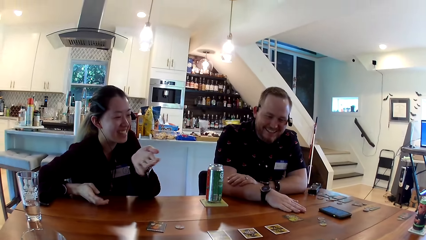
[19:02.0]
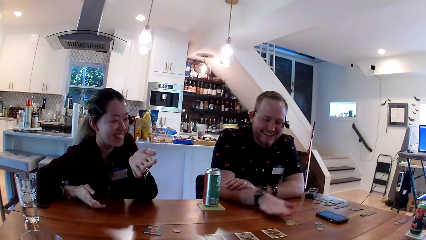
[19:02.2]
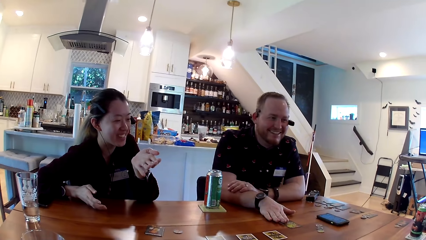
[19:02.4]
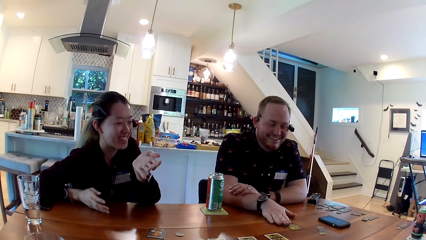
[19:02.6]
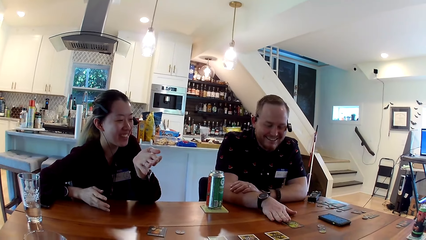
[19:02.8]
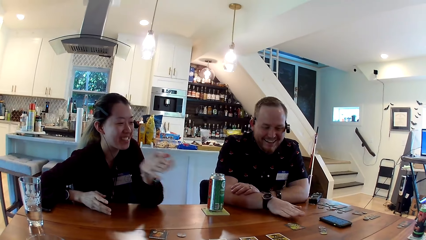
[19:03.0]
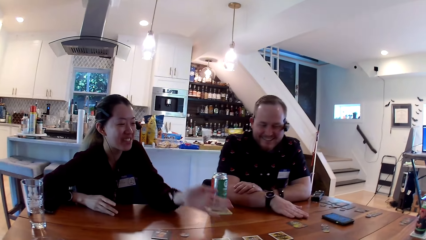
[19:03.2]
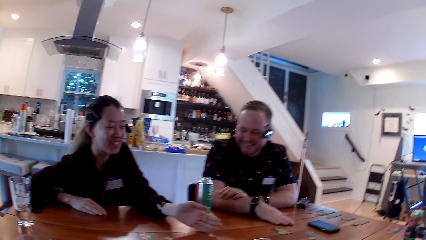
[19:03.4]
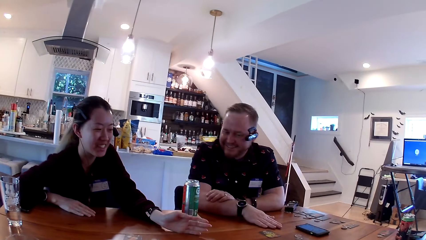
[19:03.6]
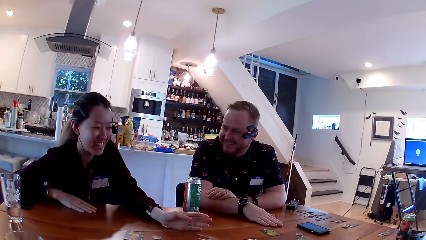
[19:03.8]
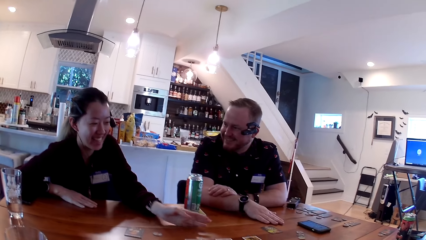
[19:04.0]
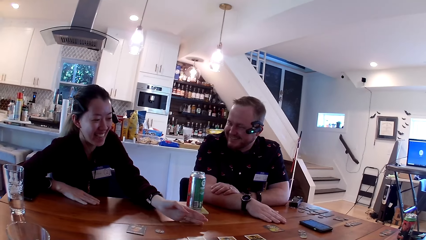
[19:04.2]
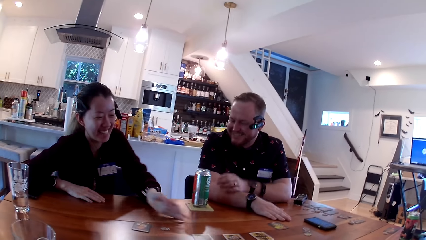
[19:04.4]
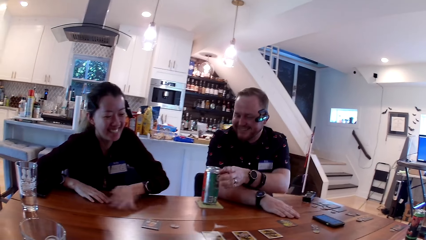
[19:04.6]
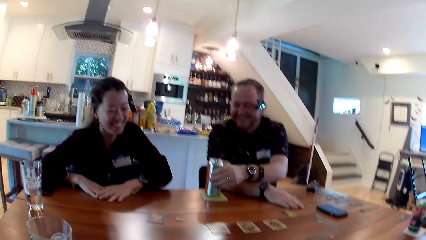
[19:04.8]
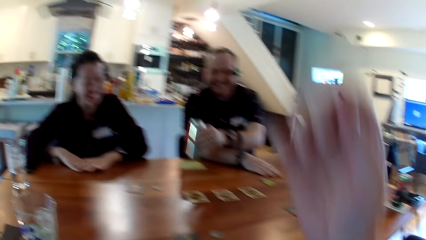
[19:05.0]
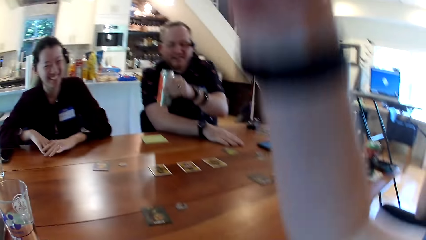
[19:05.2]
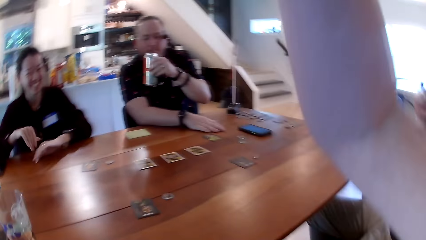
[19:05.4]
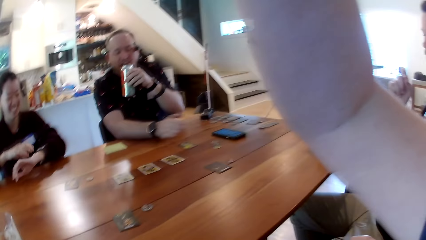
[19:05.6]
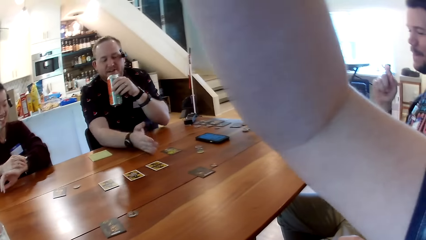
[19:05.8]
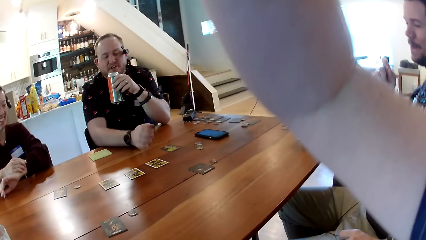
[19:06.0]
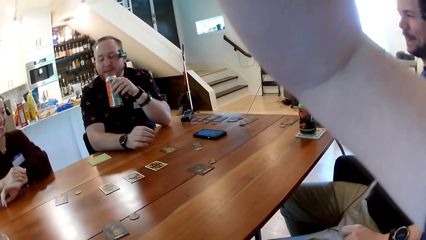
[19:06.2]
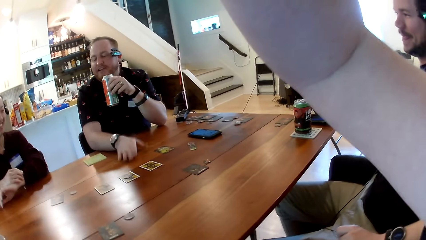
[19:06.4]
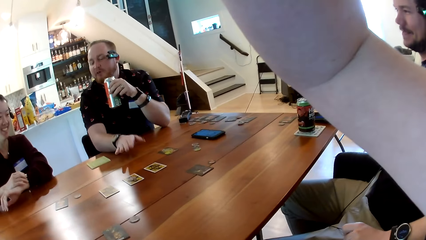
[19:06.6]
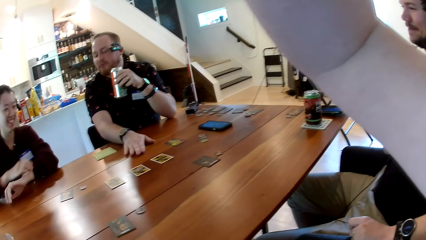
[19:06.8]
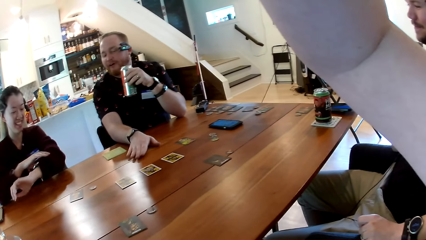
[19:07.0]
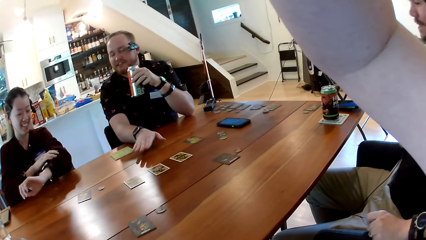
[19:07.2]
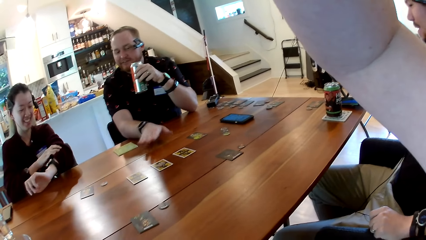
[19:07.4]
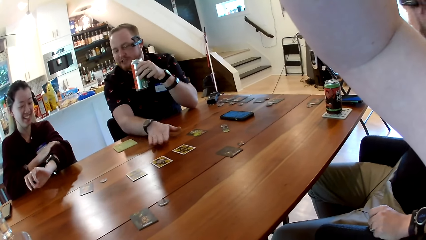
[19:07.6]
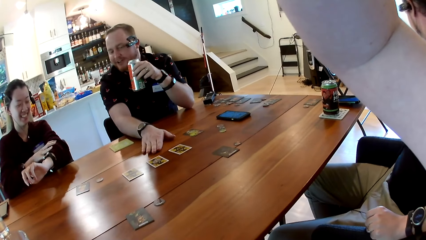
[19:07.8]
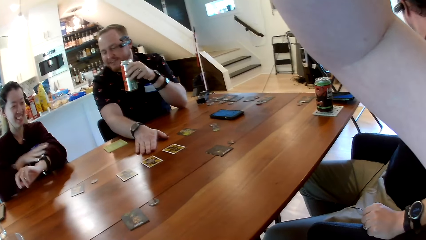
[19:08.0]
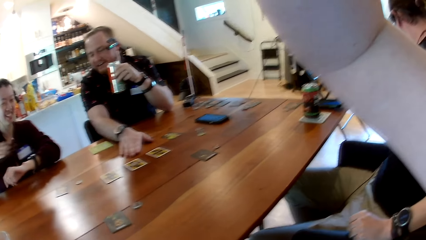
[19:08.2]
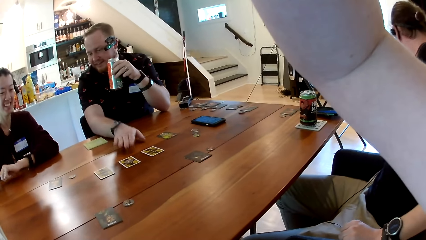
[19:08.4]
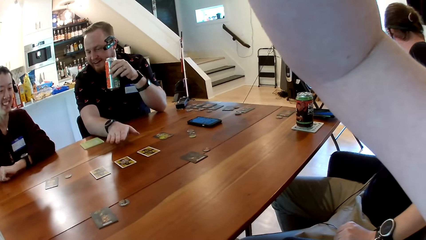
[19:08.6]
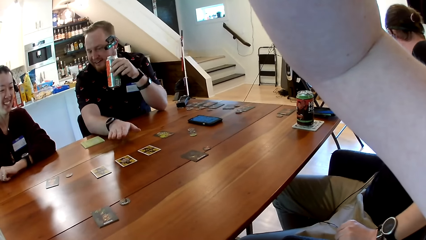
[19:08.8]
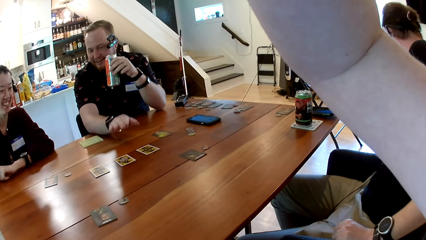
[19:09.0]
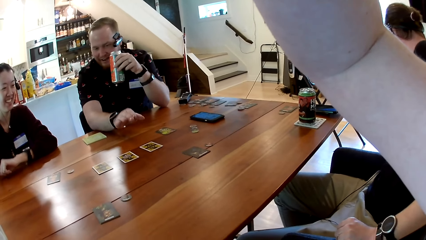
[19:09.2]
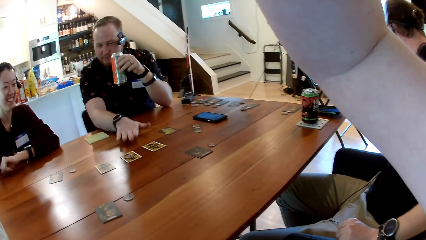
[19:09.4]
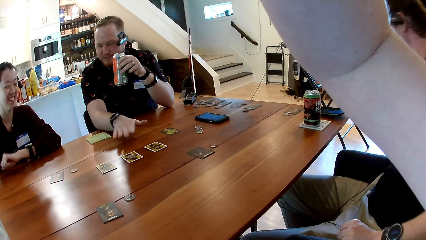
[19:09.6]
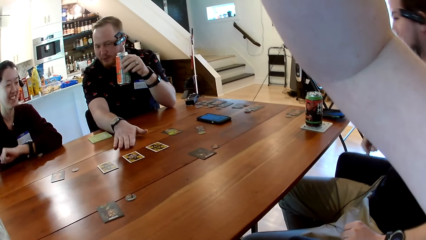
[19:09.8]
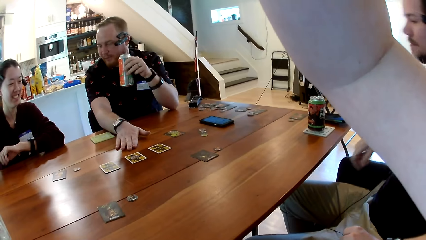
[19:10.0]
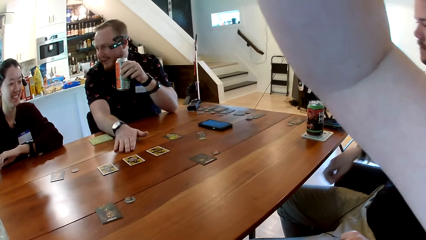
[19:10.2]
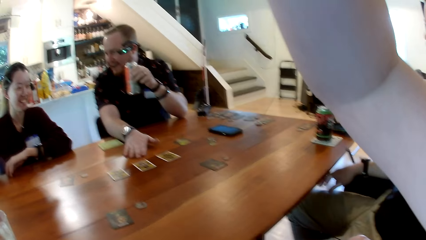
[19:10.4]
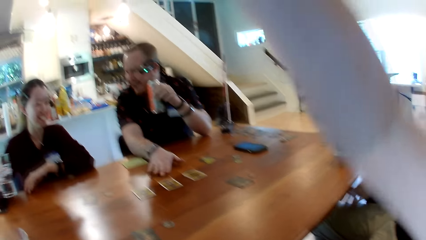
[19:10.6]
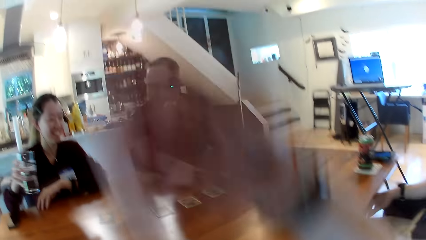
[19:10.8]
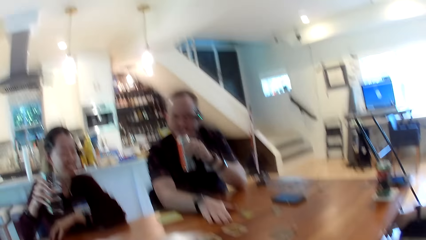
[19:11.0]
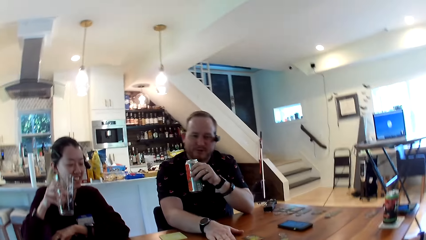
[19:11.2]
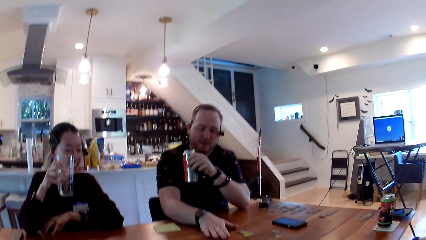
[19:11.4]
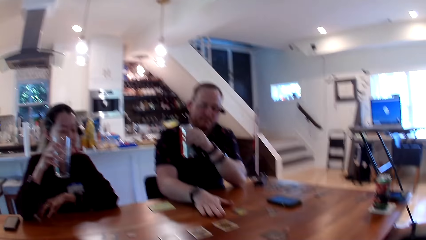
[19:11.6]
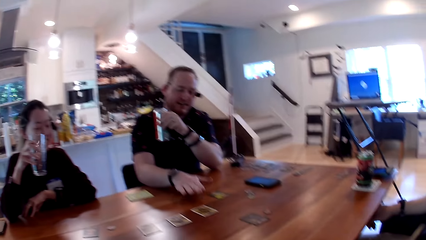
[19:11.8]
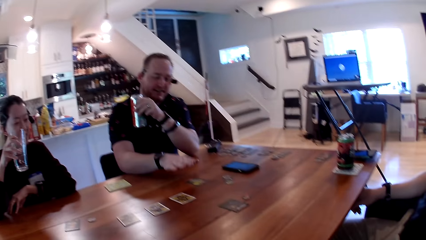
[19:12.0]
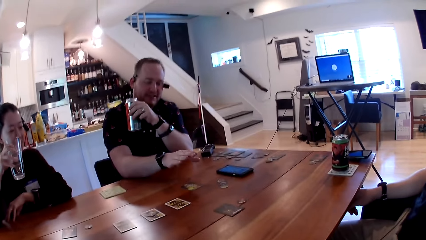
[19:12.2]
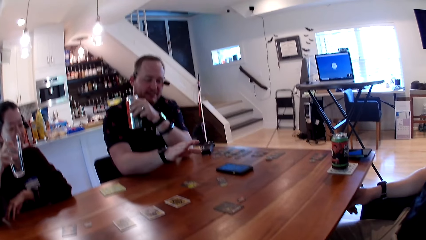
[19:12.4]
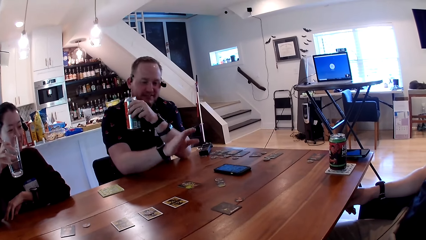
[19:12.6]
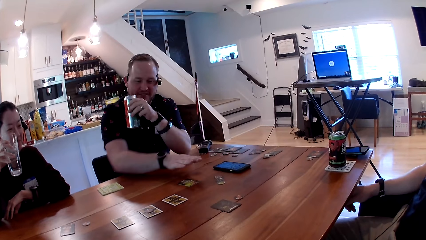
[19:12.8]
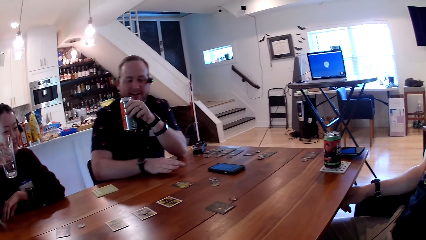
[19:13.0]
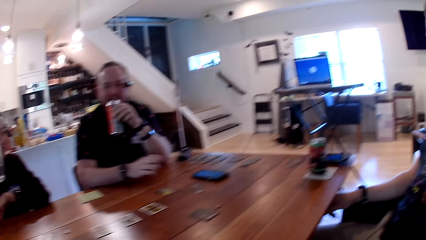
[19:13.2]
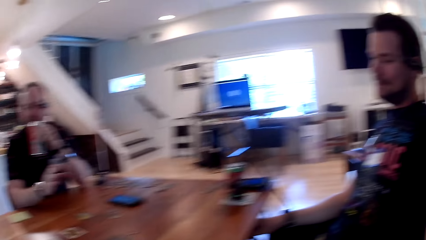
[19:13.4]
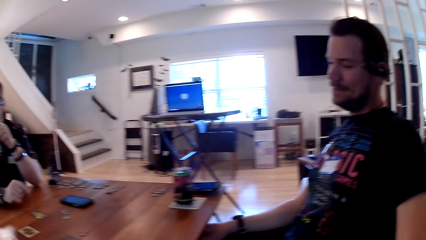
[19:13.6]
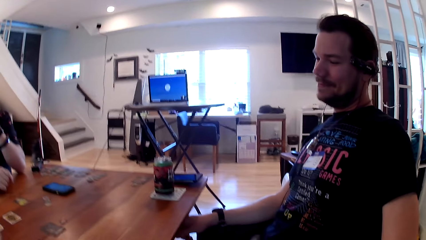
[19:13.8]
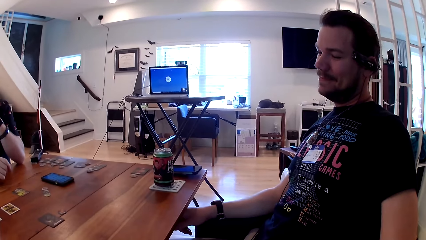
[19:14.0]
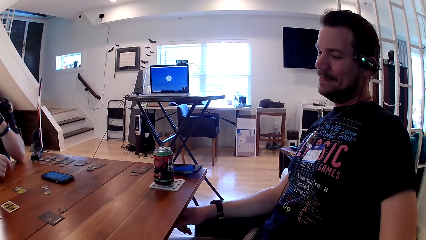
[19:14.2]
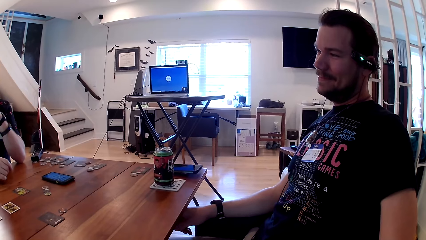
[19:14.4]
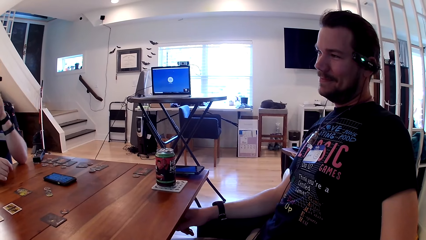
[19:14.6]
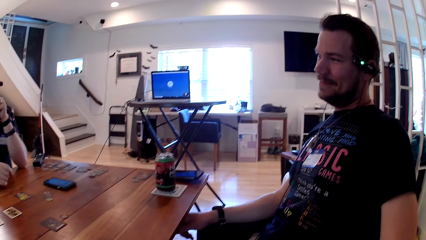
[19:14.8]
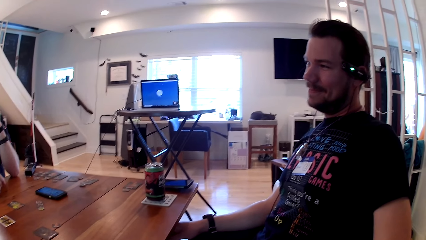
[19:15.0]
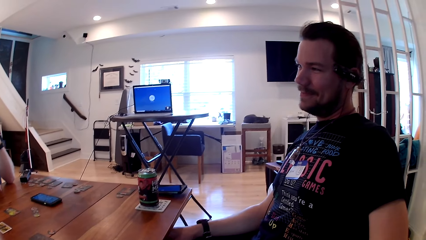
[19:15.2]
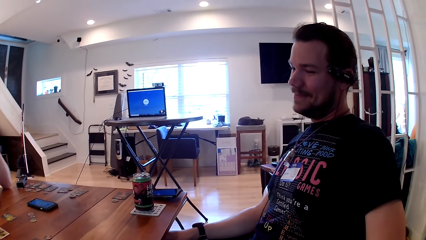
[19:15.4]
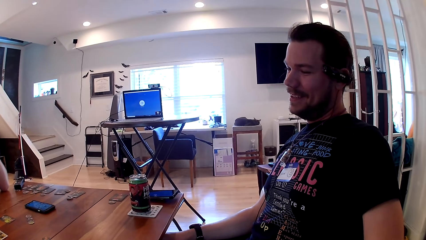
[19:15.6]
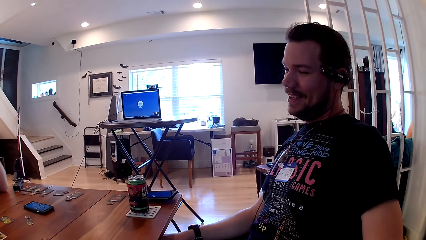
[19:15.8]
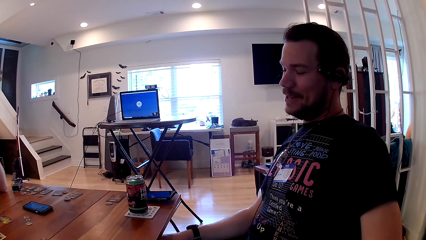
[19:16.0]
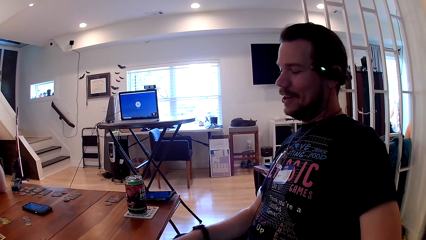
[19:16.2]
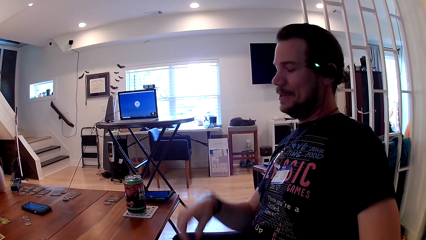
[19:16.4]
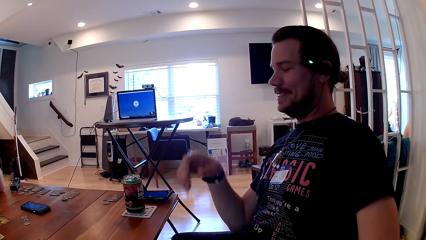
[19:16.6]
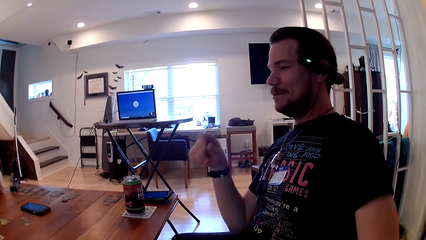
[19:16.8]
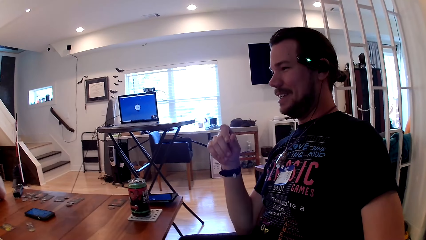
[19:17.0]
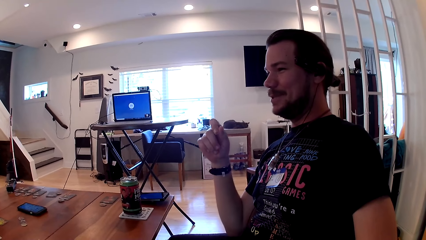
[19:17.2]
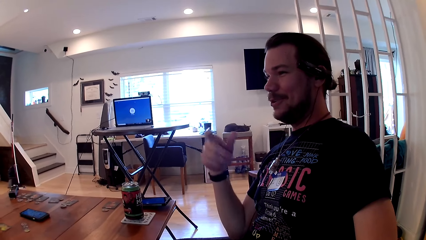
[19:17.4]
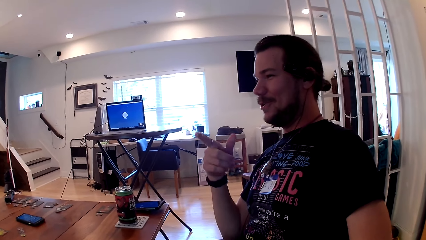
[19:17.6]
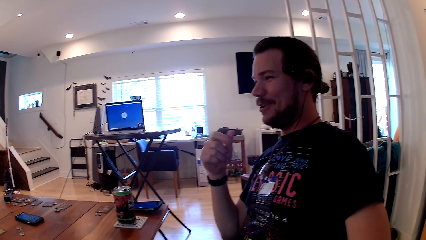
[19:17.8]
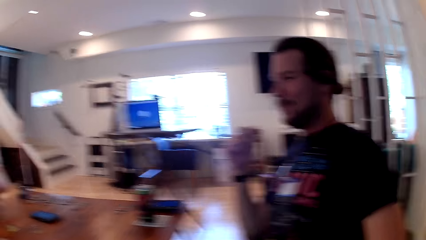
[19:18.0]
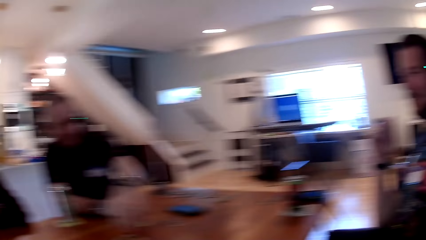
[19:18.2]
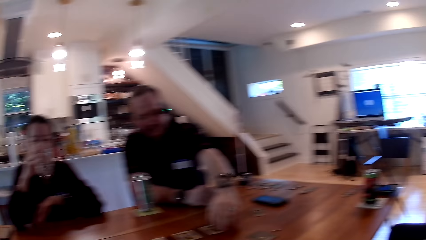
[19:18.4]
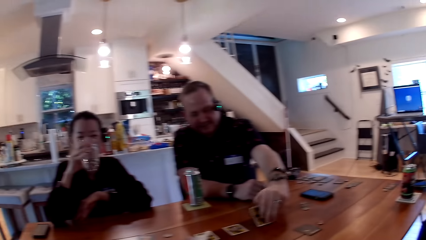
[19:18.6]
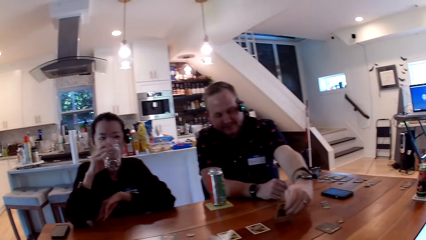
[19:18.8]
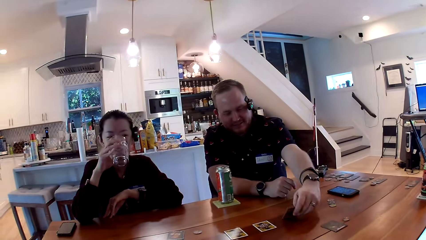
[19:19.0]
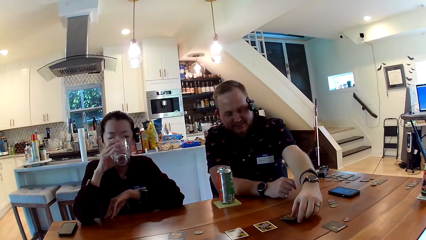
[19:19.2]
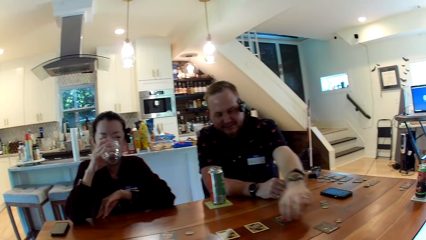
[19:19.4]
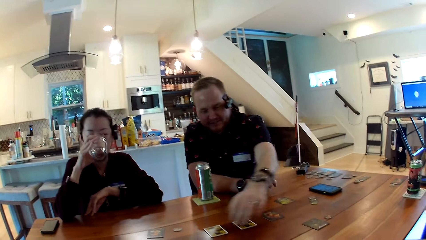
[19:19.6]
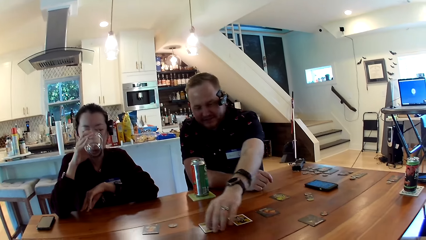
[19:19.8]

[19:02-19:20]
A man takes the drink can with his left hand. The camera wearer lifts her right hand towards her head. The man converses with a woman. The woman adjusts her sleeves with her right hand. The camera wearer drops her hand down. The woman takes a glass of water on the table with her right hand. The camera wearer looks at a man. Another man looks at the woman. The other man converses with the woman. The woman drinks some water from the cup.
